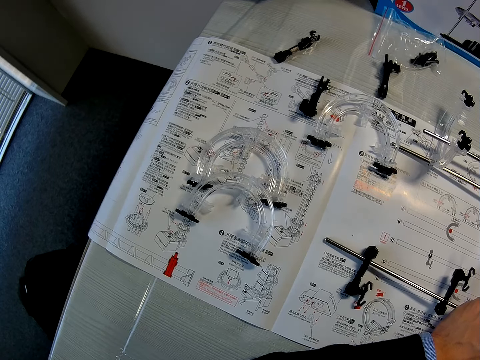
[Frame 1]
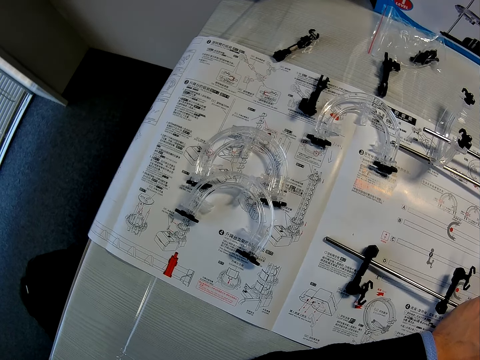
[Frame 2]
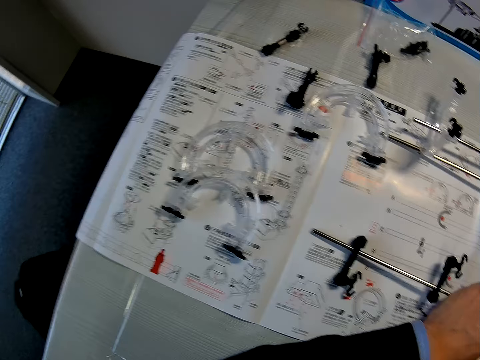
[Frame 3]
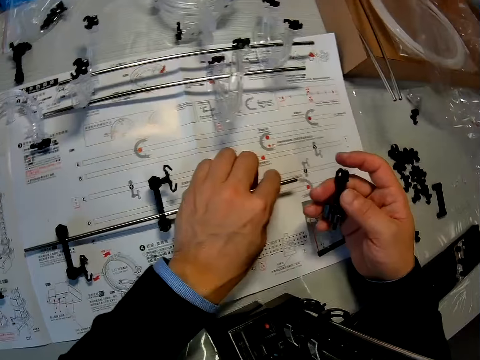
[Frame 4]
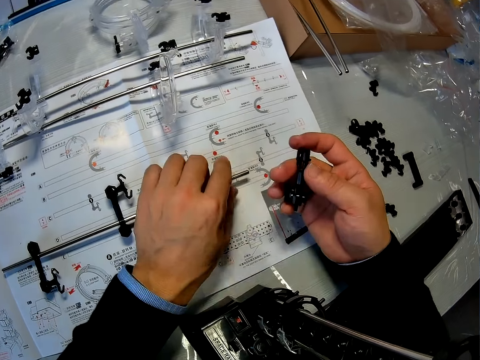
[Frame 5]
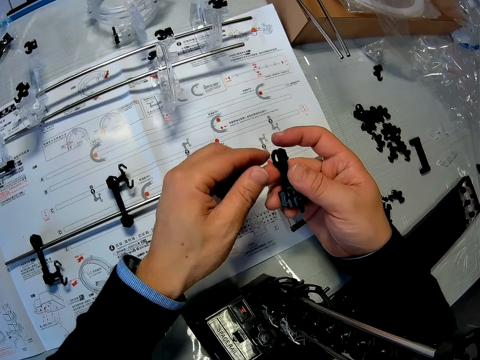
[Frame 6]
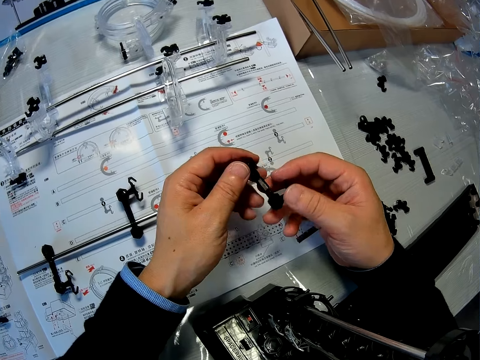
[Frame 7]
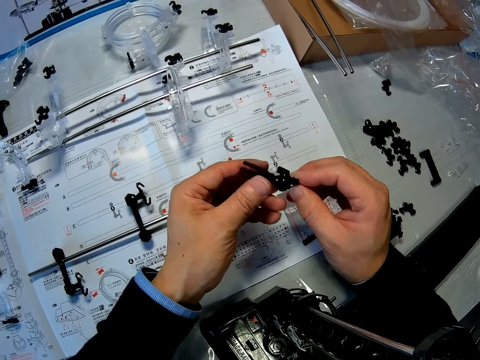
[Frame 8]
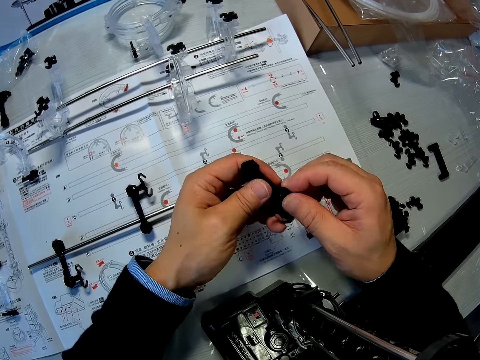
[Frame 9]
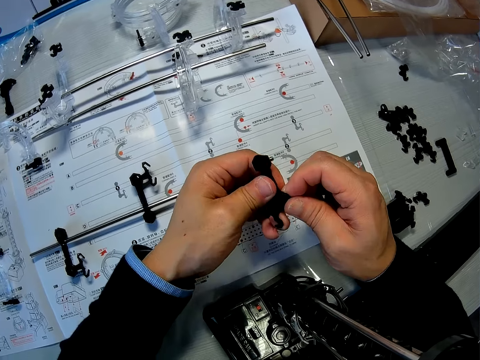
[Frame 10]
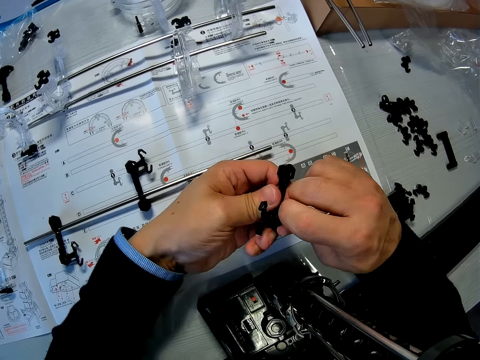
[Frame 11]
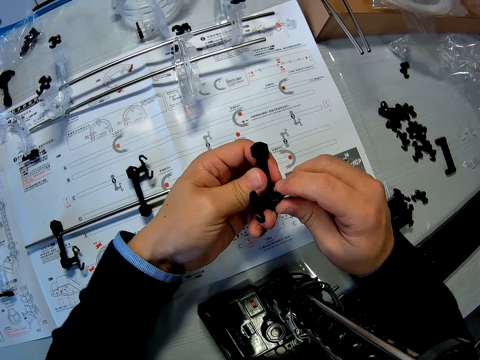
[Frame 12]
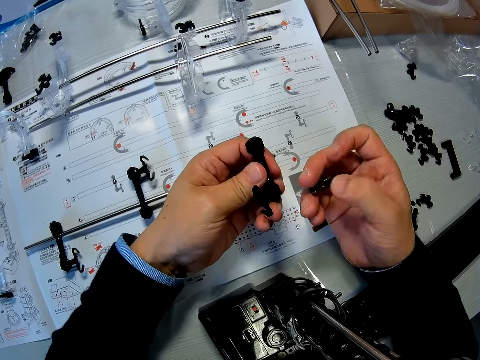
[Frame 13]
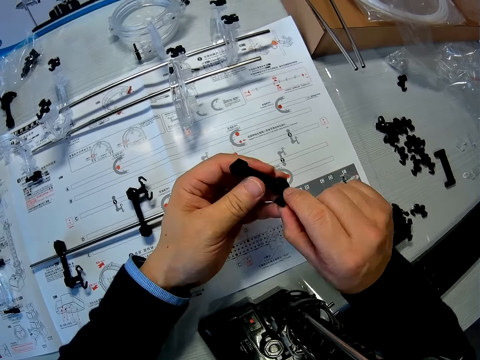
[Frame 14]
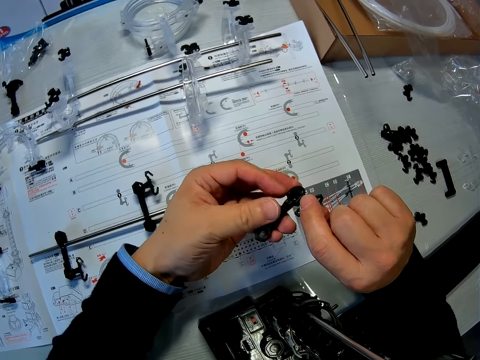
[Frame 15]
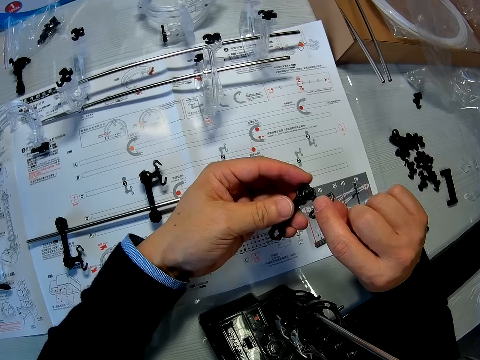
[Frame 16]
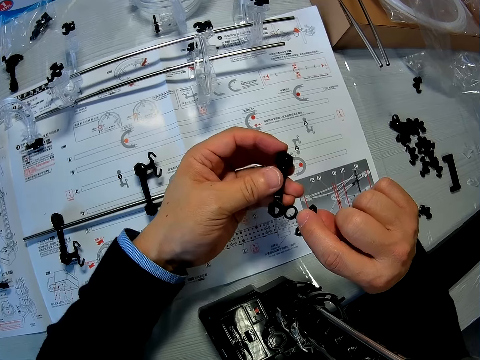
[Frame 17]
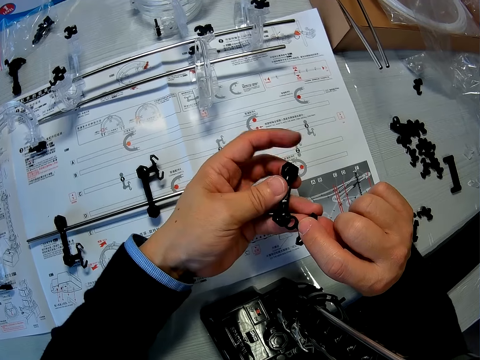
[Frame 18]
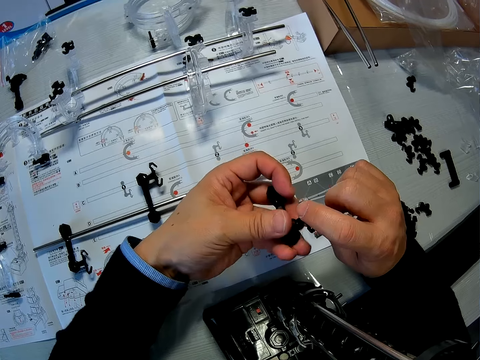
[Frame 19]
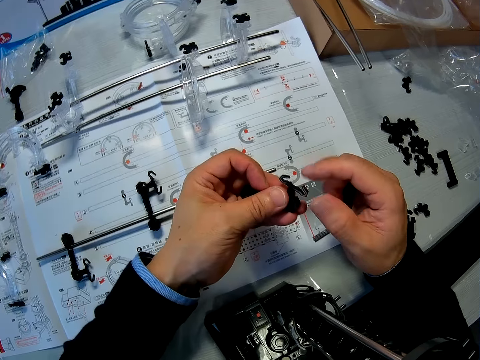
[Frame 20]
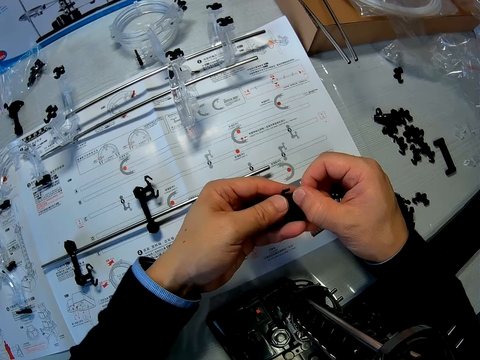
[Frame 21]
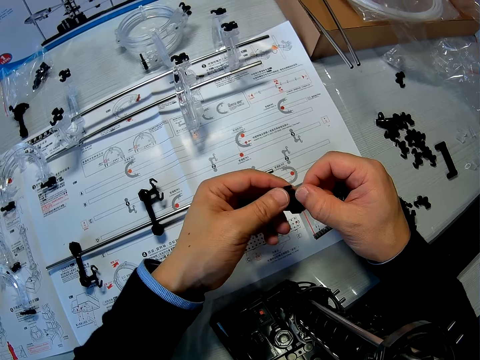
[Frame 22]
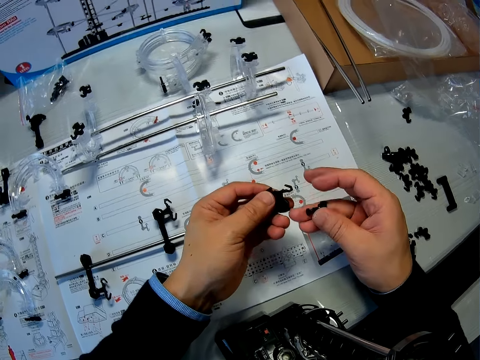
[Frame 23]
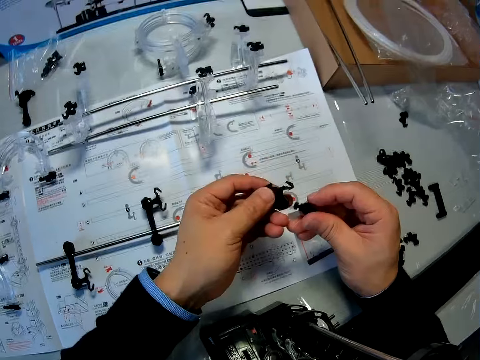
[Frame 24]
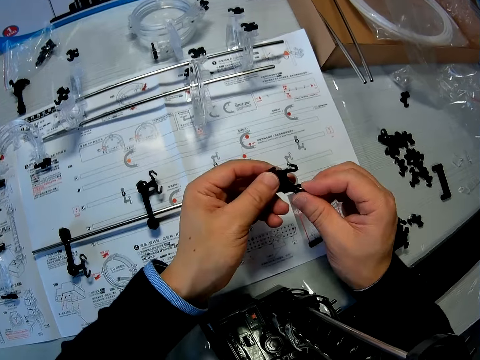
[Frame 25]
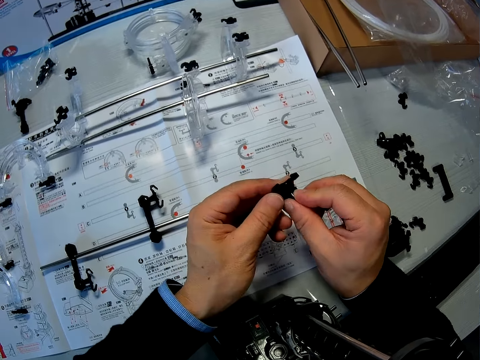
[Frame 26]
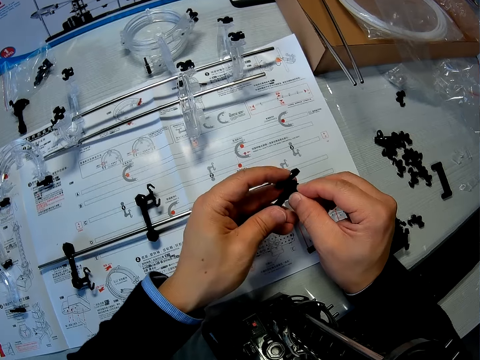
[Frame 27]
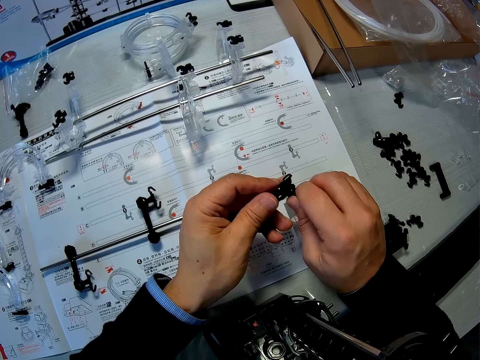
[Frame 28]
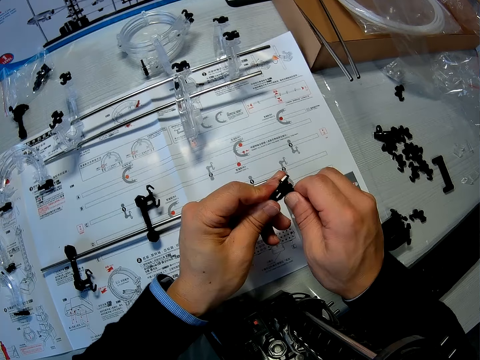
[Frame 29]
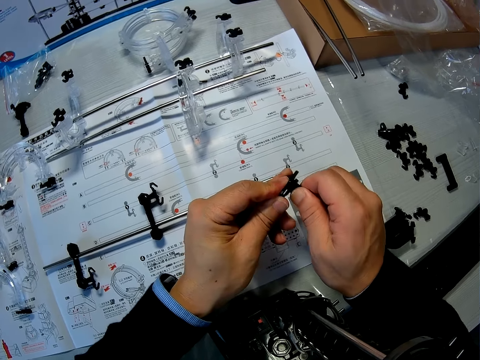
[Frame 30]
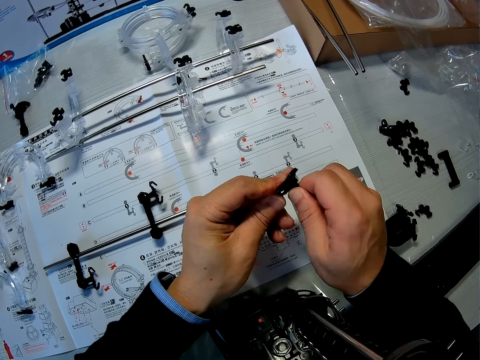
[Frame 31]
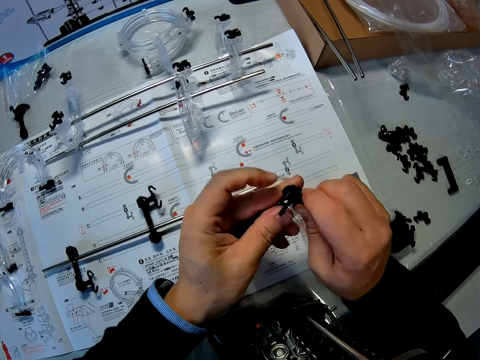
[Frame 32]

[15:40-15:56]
The camera wearer holds the see saw part. He drops the shaft on the manual on the table. He checks the arm holder with both hands. He dismantles the see saw part. He unscrews the arm wrench from the arm holder with his right hand. He detaches the arm holder from the arm. He assembles the arm holder and the arm. He screws the arm wrench to the arm holder.

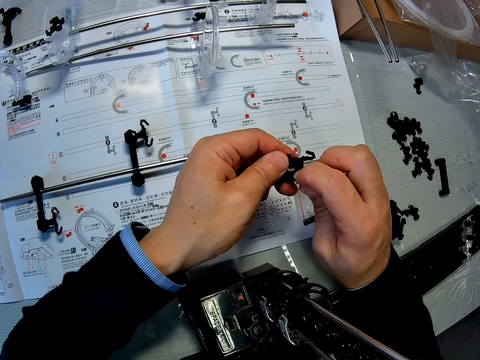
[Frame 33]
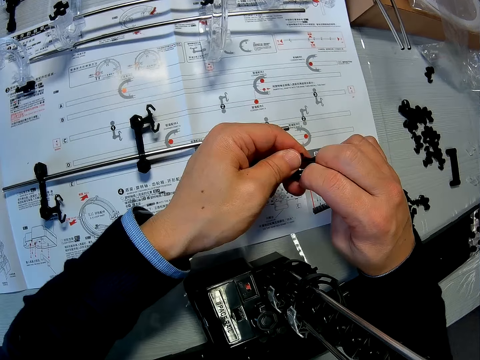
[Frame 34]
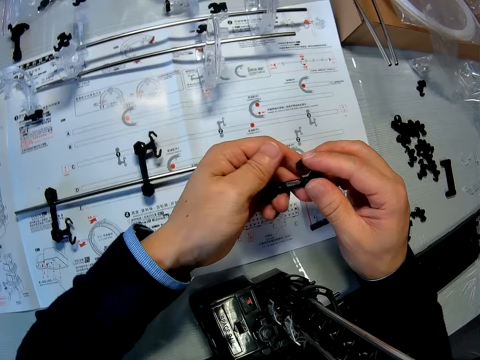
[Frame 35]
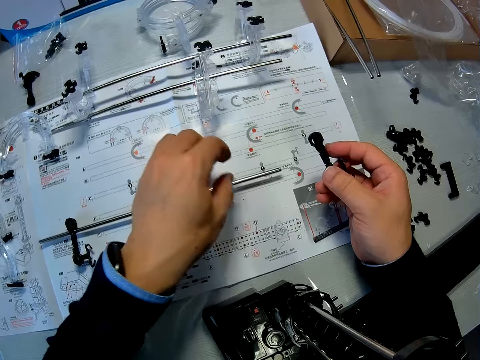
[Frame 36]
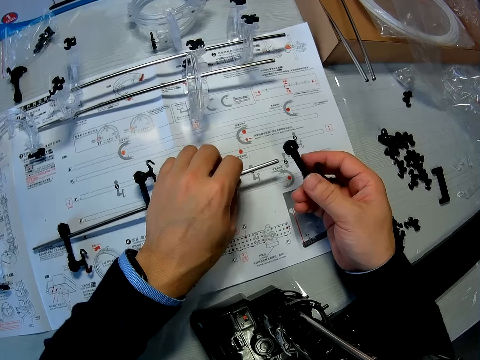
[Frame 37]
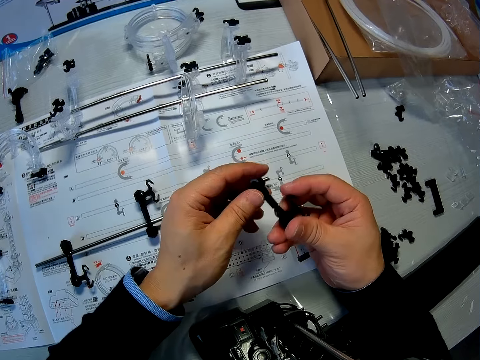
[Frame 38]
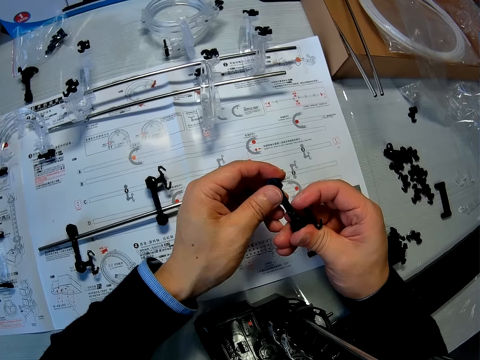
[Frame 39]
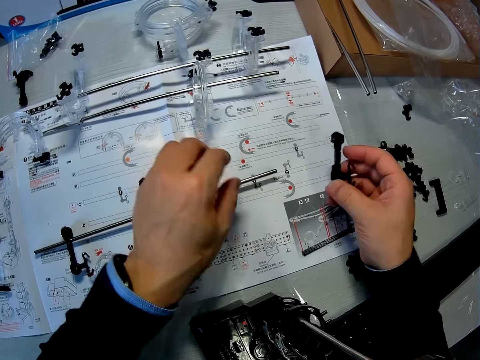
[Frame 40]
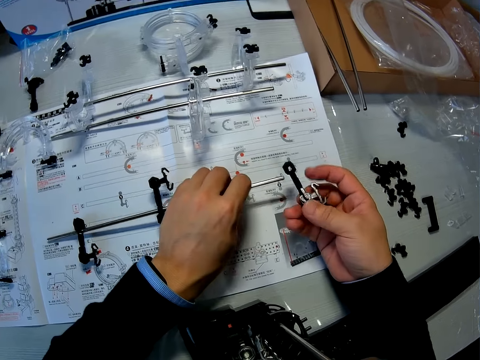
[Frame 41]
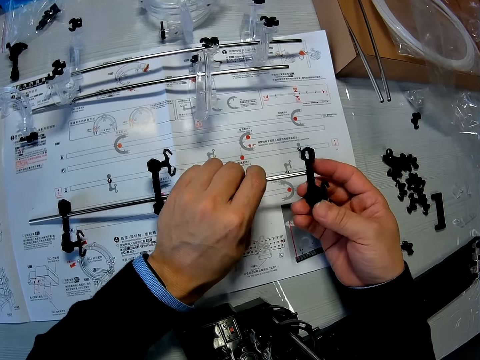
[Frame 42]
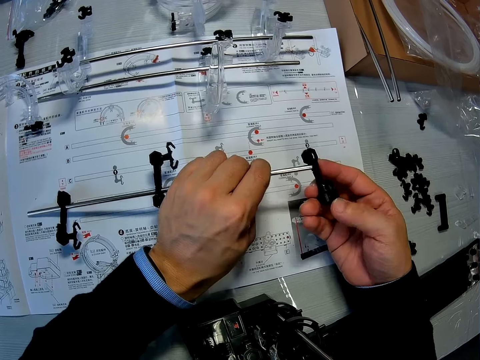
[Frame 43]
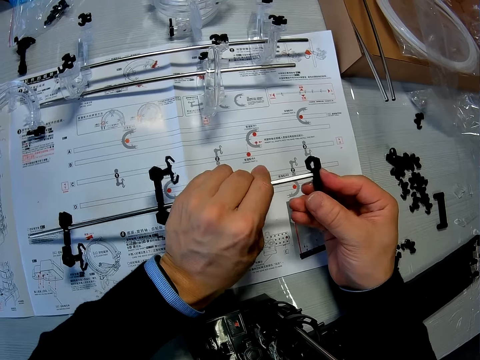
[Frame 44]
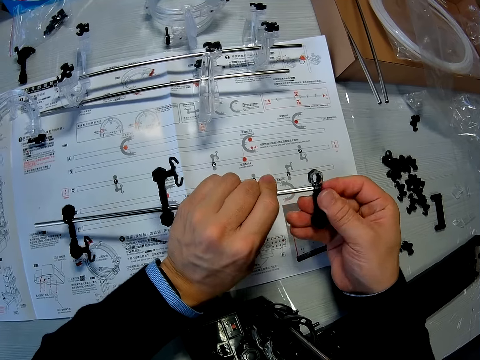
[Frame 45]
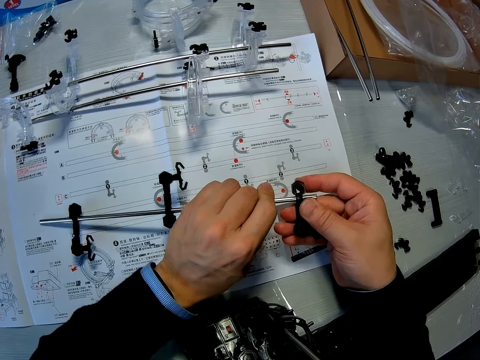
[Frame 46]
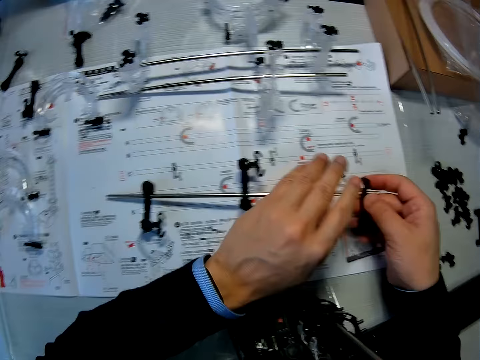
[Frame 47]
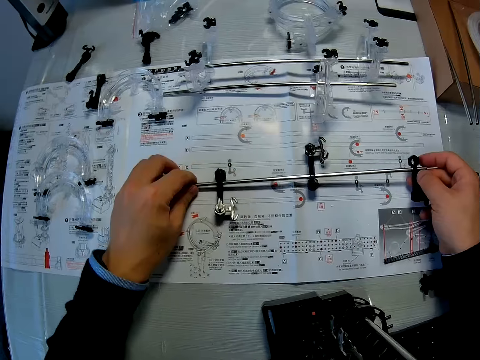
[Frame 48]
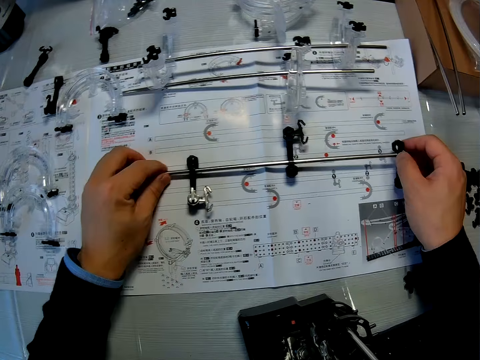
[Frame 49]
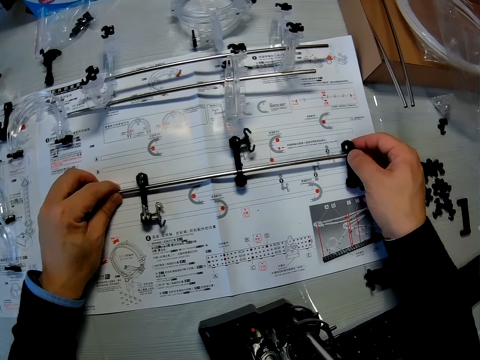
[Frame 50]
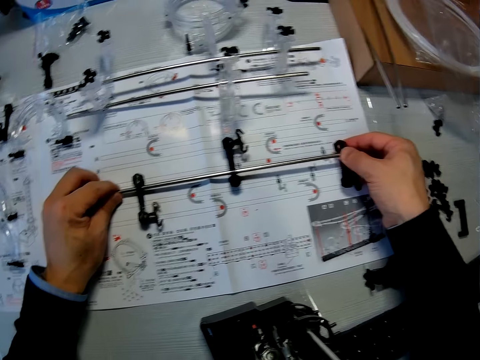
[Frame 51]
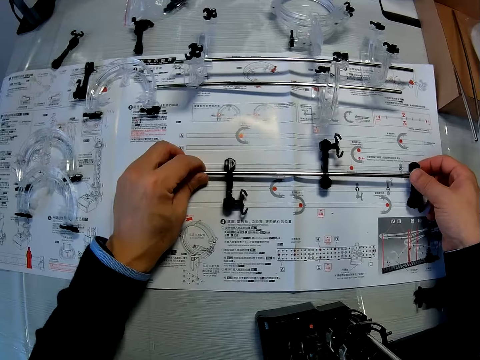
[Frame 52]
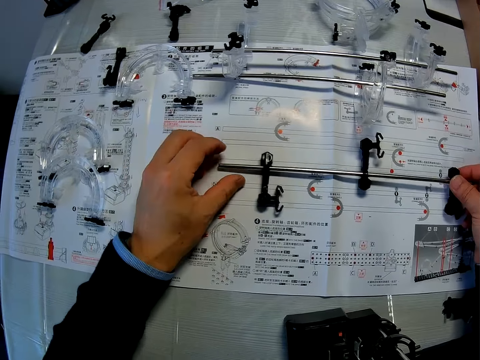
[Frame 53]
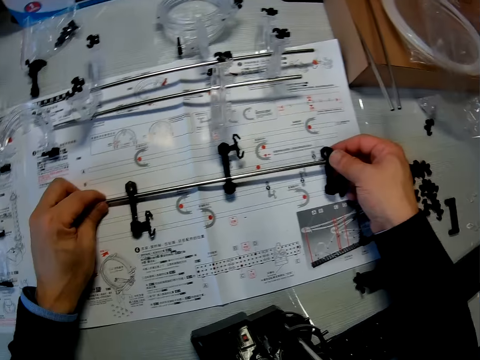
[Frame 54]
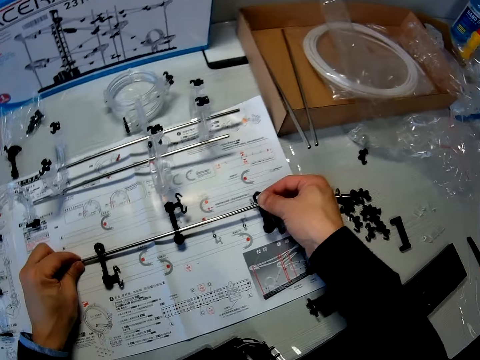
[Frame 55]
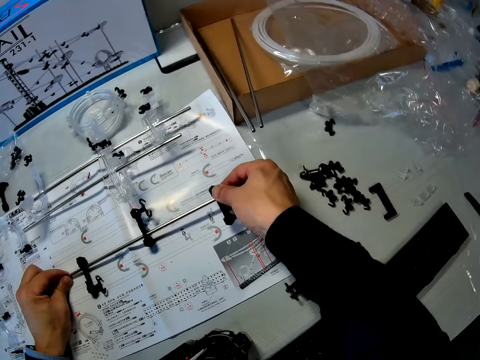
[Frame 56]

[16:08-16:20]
The camera wearer touches the shaft. He picks up the shaft on the manual on the table with his left hand. He drops the shaft on the manual on the table. He adjusts the arm holder with both hands. He picks up the shaft on the manual on the table with his left hand. He inserts the arm holder into the shaft. He adjusts the shaft on the manual with both hands.
